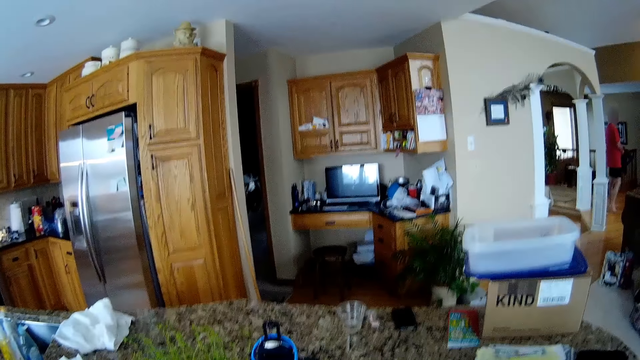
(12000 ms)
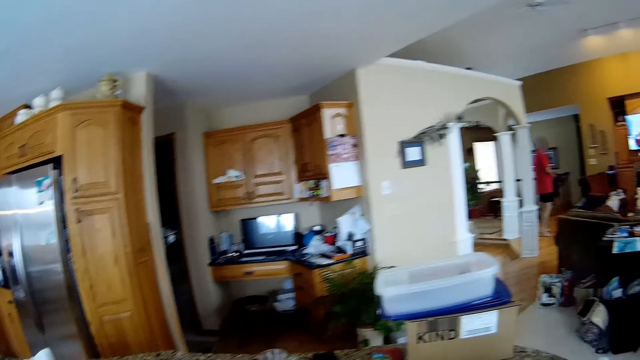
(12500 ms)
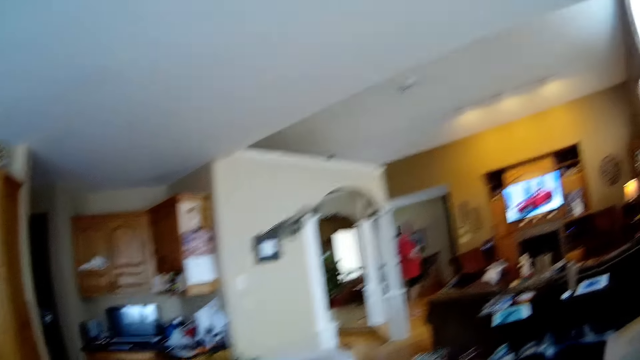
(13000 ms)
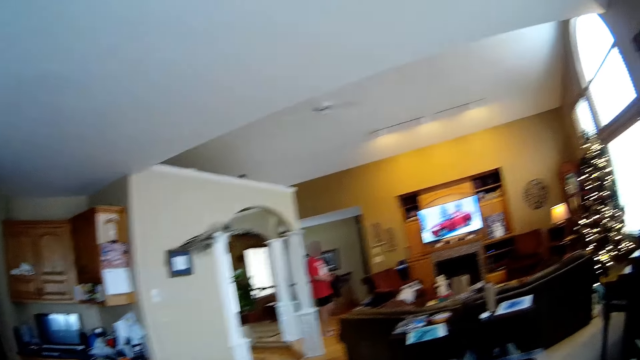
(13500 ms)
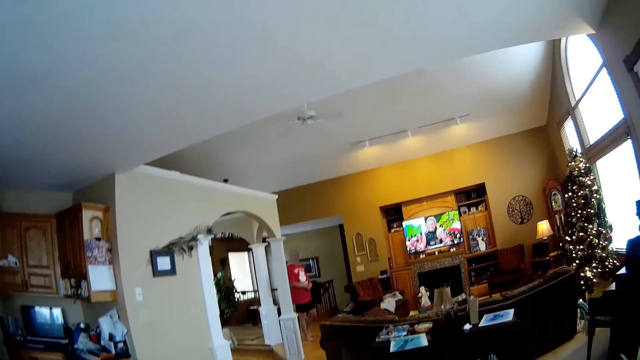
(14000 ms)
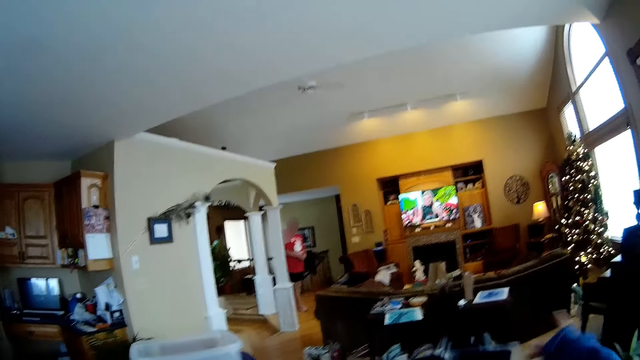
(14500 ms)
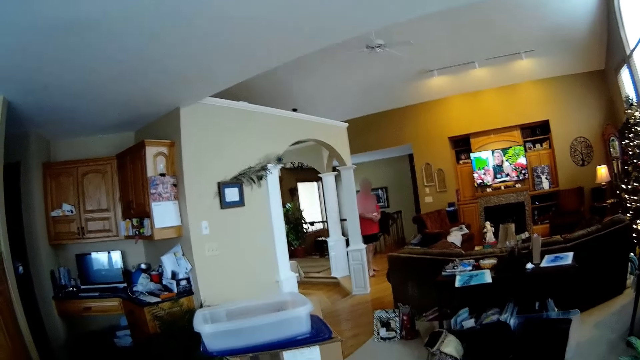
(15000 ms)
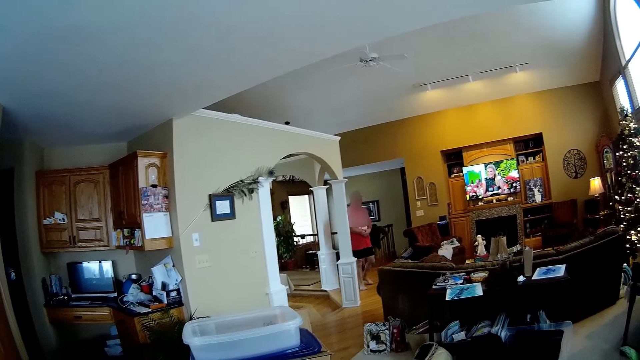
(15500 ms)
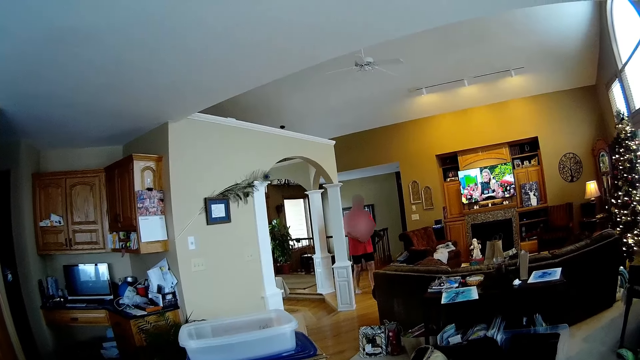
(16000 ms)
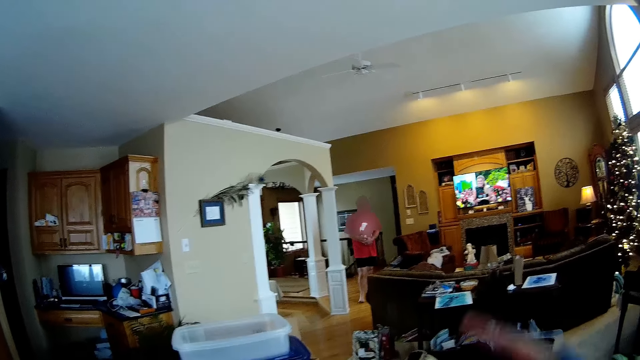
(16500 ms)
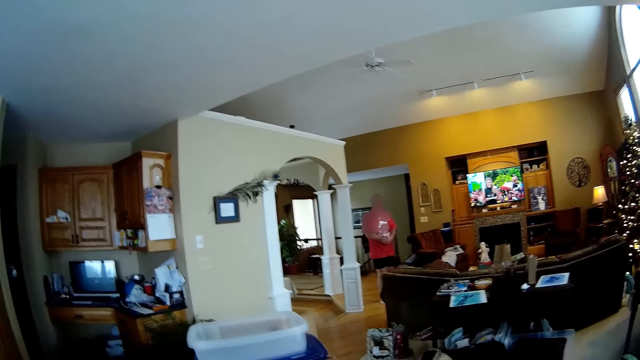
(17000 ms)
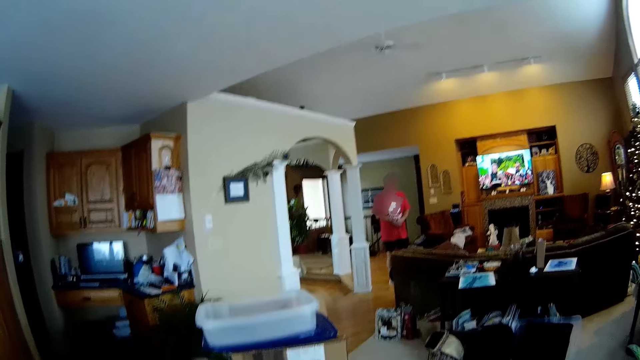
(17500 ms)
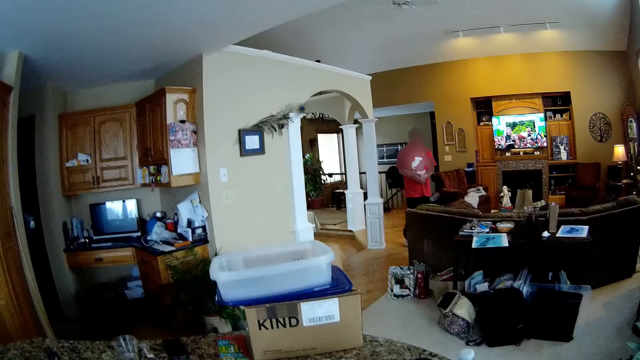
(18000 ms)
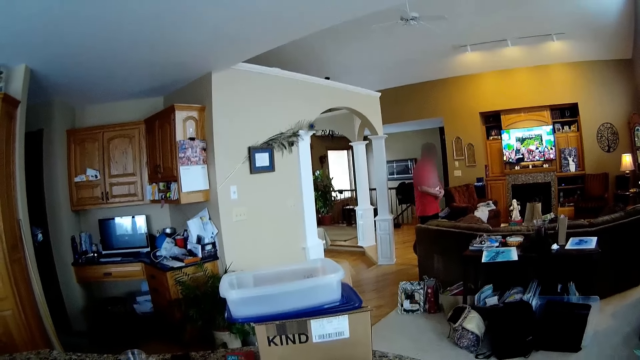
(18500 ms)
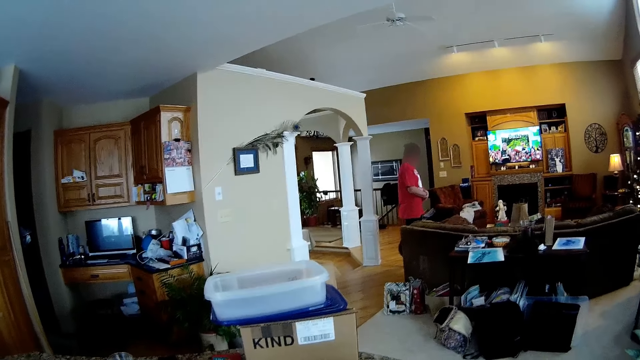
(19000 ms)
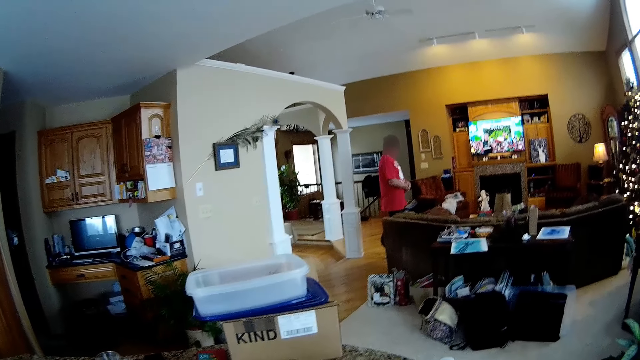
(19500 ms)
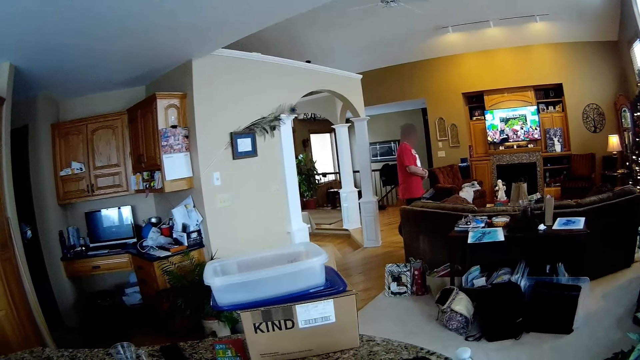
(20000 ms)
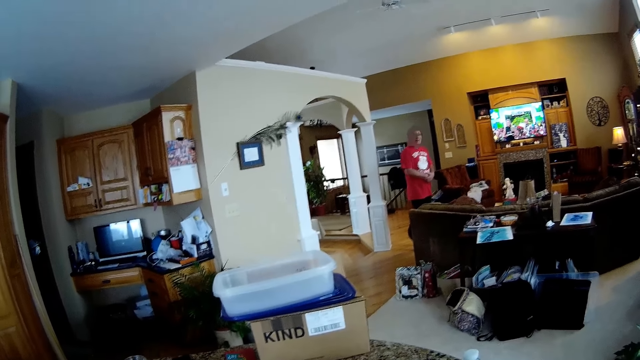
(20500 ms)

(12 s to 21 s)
The camera wearer looks around the room. They interact with a man.

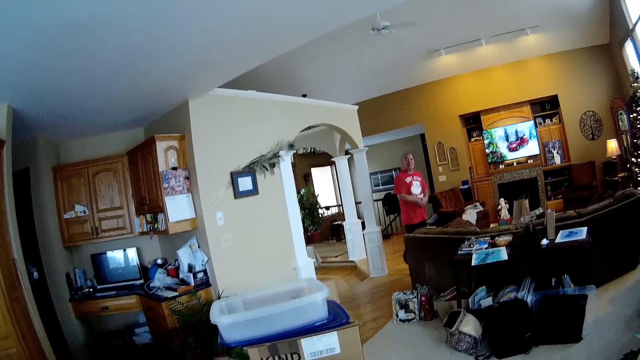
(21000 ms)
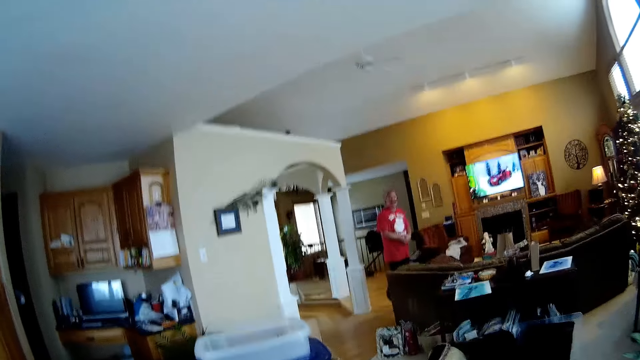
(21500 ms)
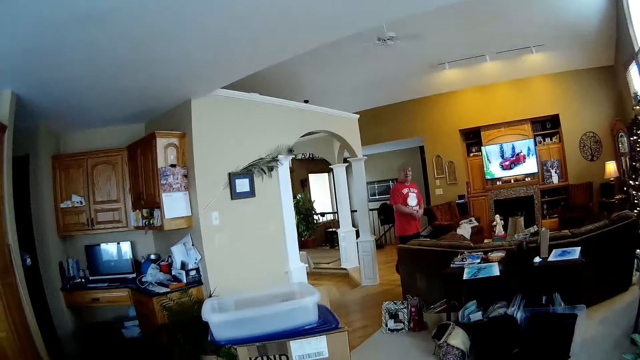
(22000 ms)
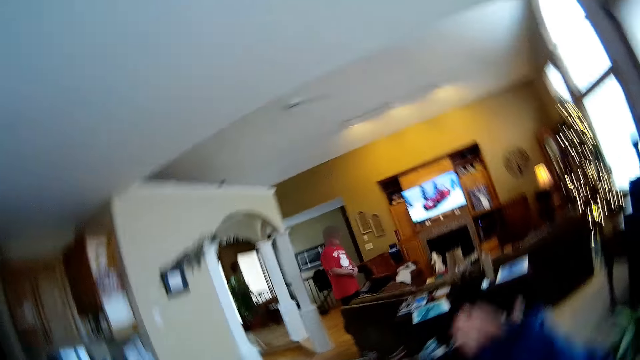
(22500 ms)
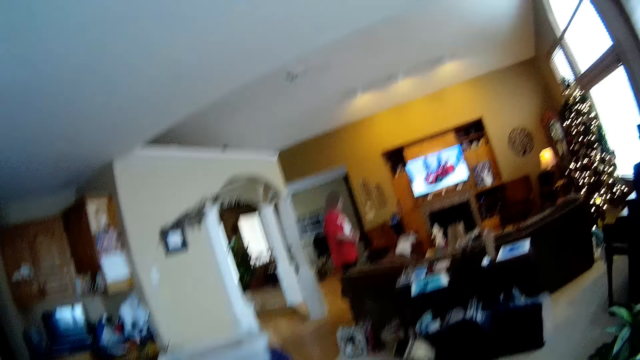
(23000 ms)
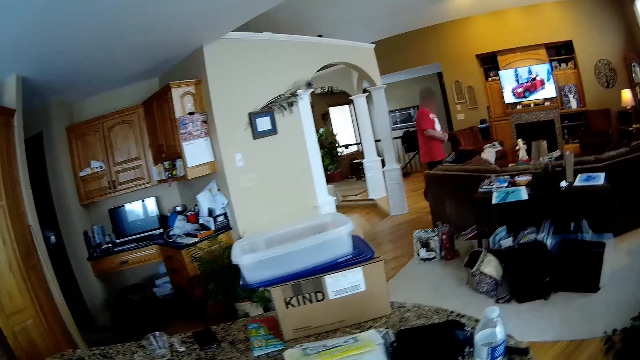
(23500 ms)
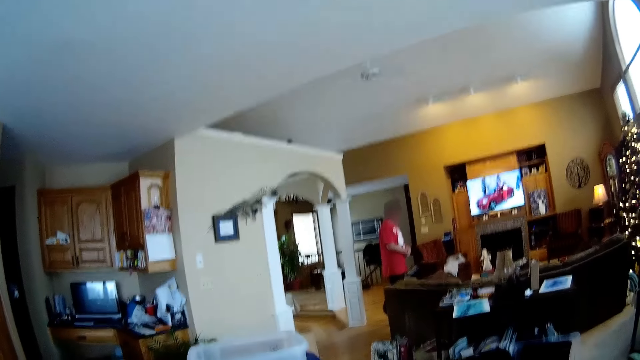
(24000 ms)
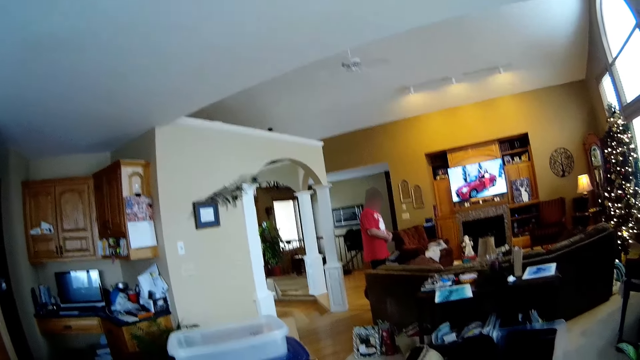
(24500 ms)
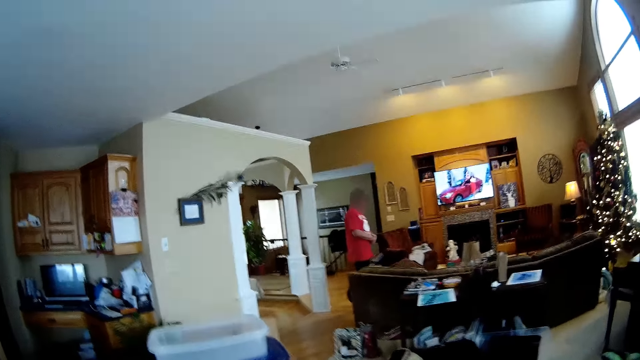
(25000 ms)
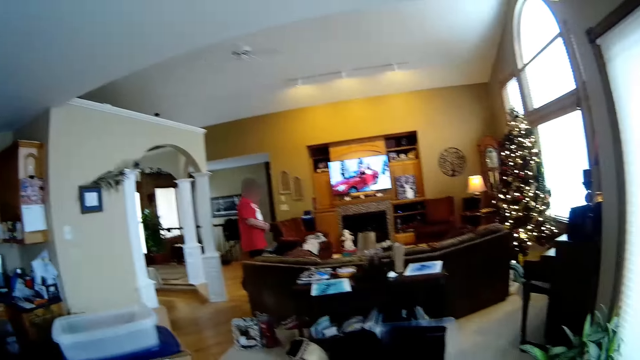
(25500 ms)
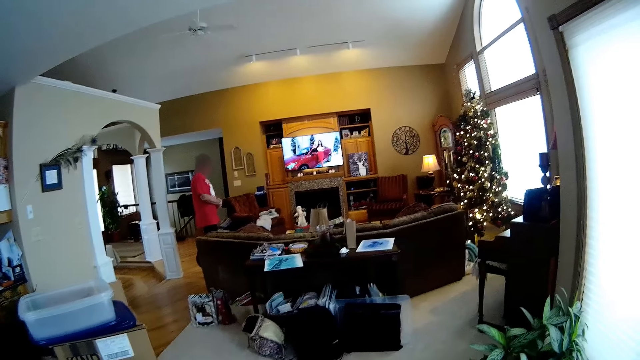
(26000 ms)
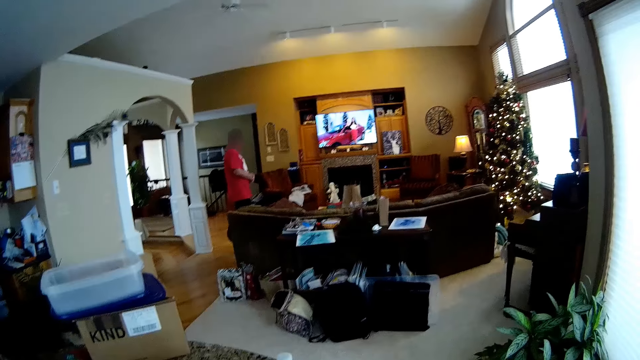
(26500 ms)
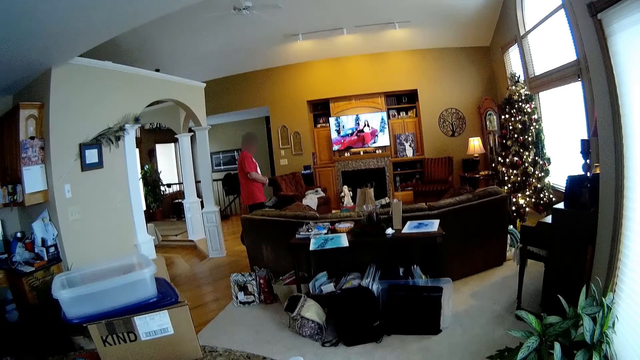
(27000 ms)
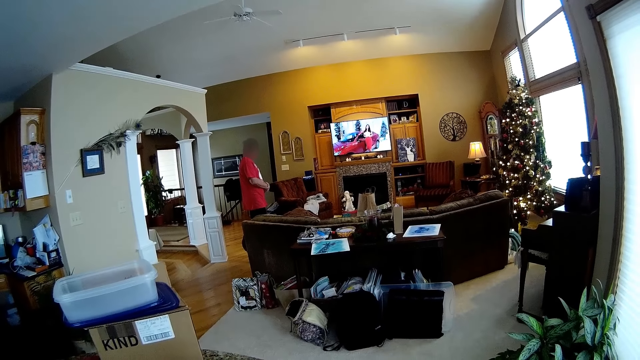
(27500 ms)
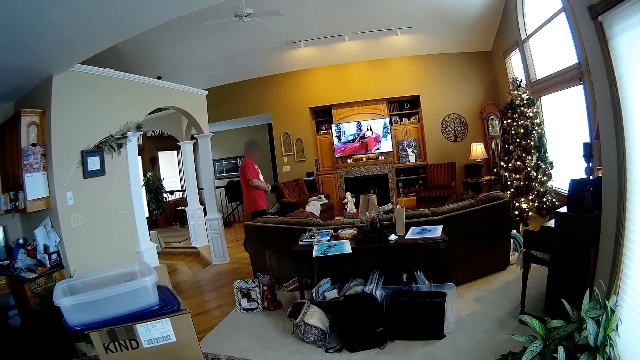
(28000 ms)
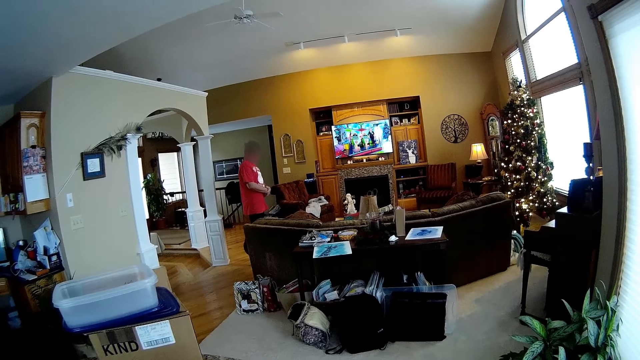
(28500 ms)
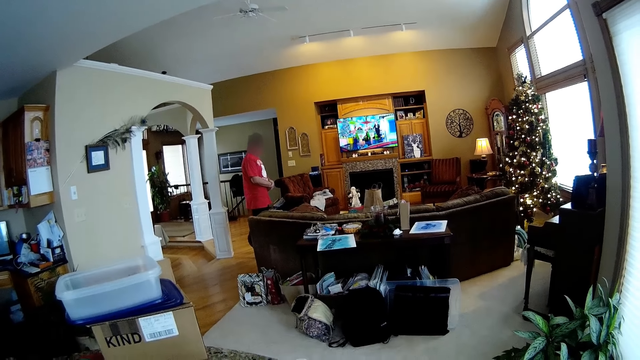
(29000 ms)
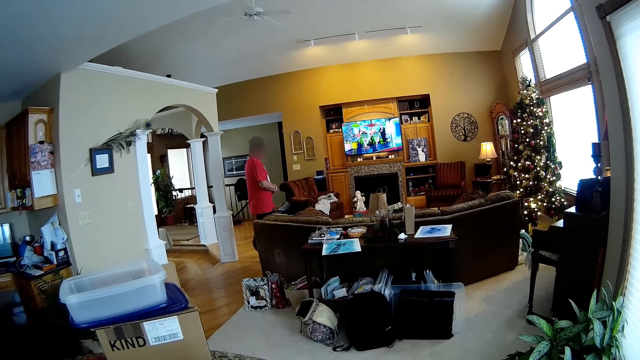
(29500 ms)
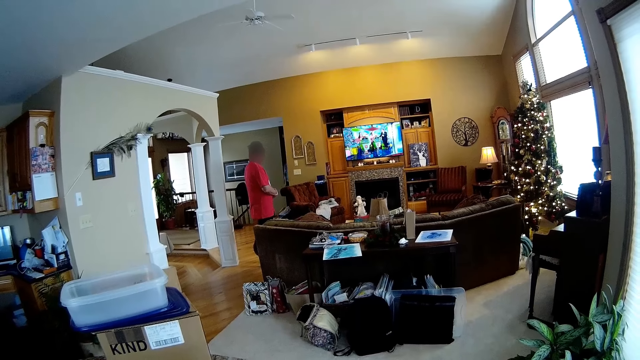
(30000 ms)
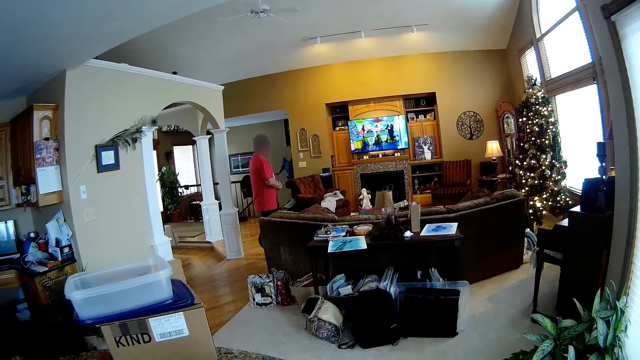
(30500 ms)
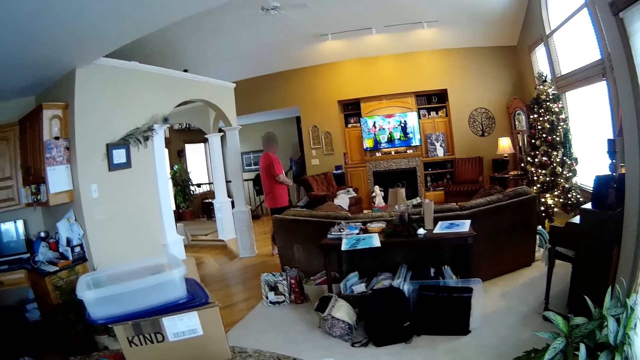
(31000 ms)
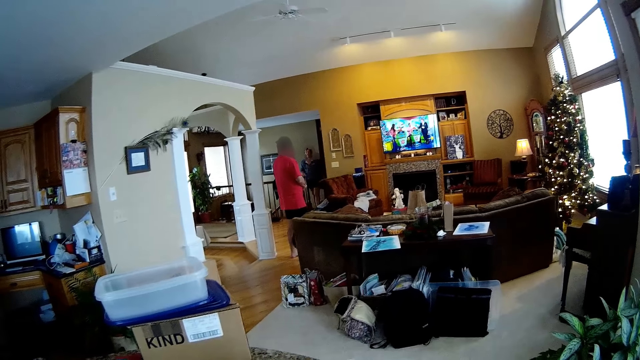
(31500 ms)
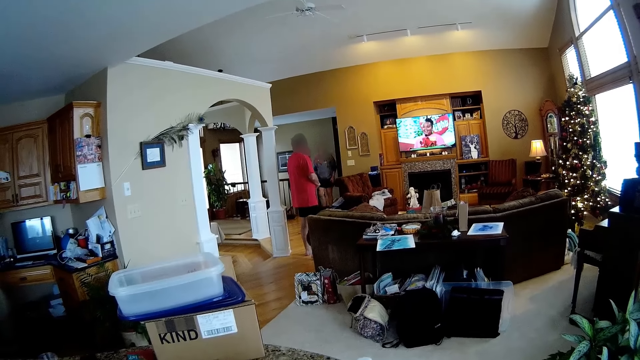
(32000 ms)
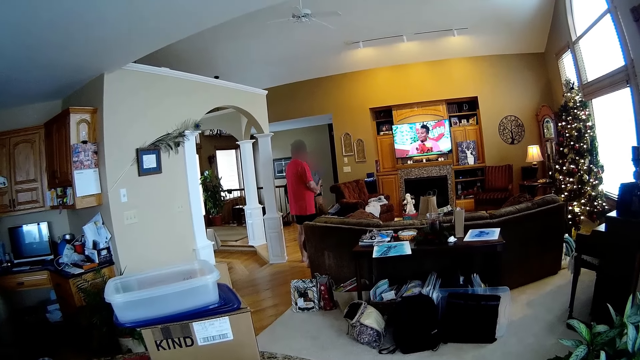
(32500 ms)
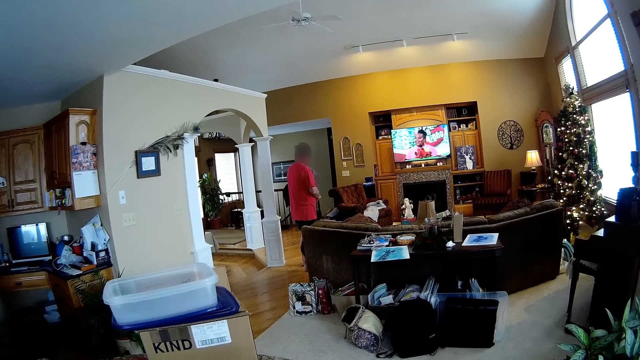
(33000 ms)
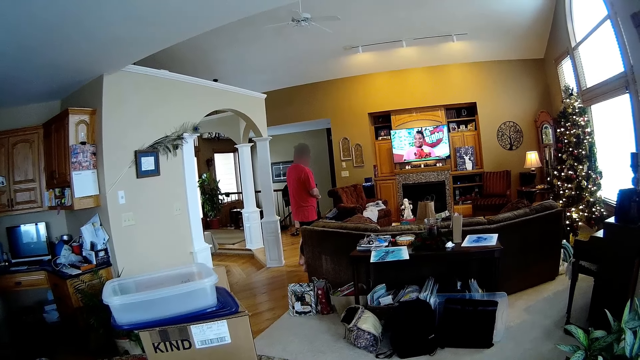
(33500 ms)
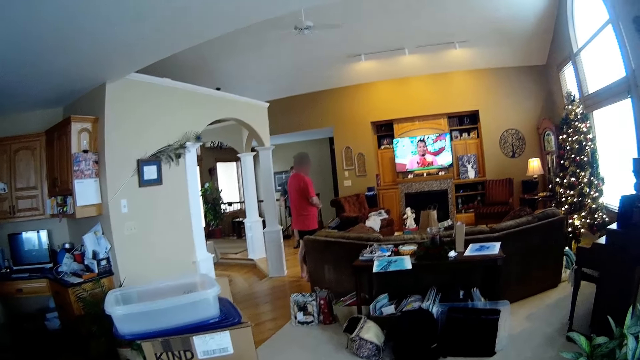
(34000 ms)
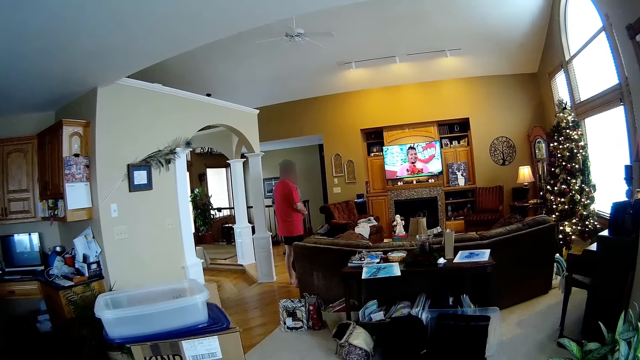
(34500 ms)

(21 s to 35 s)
The camera wearer points at something. They look around the room. A woman walks into the living room.
